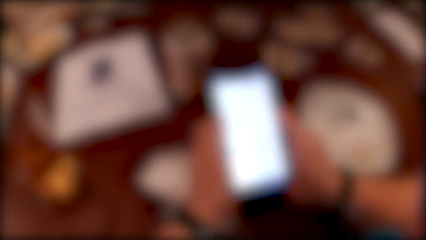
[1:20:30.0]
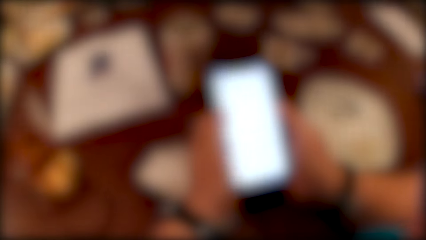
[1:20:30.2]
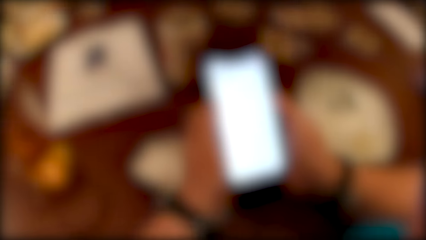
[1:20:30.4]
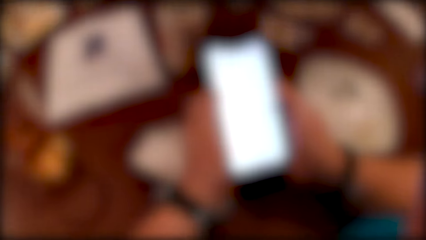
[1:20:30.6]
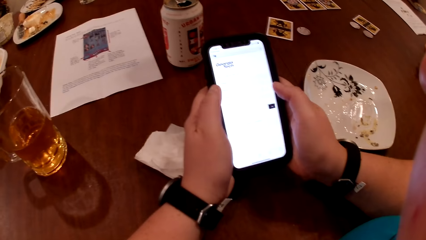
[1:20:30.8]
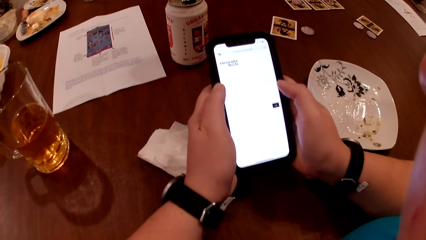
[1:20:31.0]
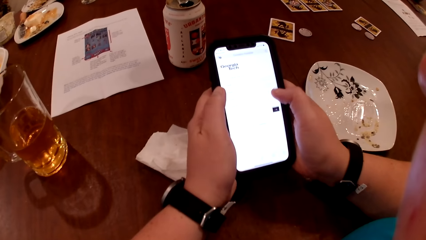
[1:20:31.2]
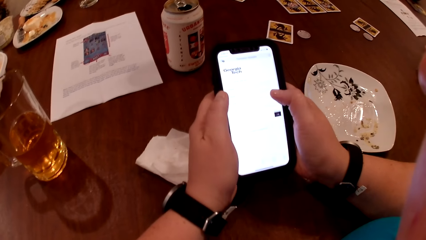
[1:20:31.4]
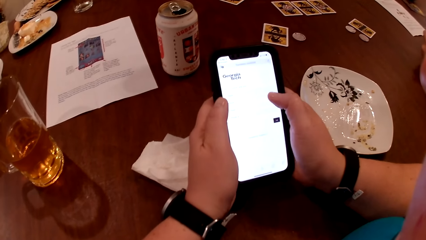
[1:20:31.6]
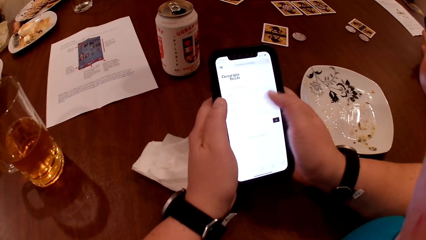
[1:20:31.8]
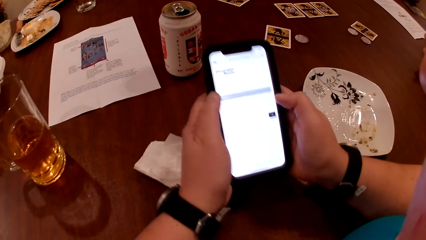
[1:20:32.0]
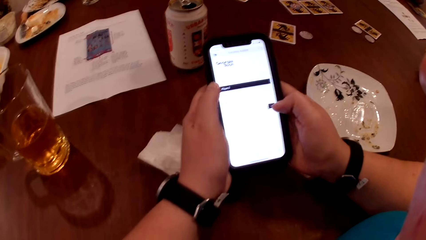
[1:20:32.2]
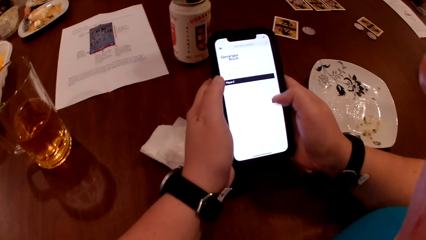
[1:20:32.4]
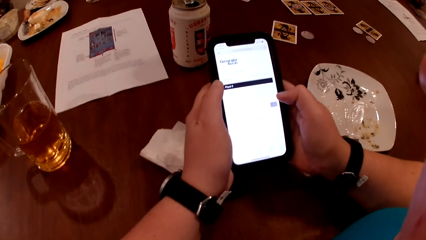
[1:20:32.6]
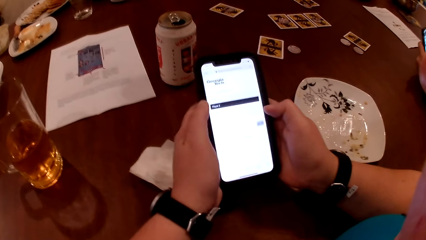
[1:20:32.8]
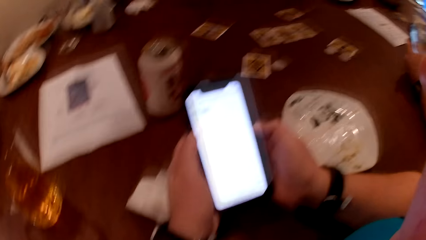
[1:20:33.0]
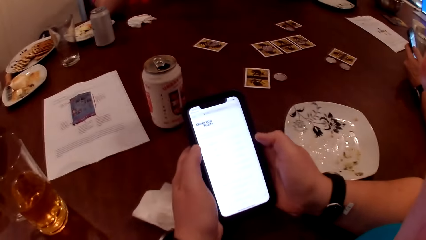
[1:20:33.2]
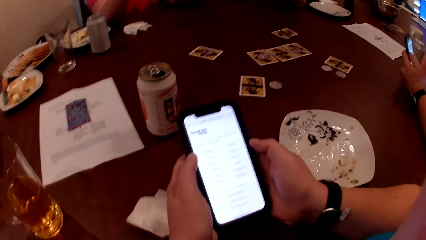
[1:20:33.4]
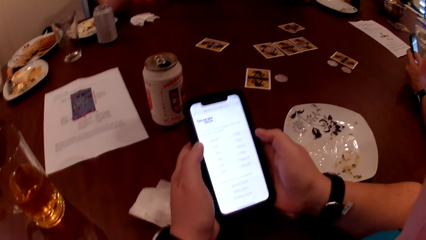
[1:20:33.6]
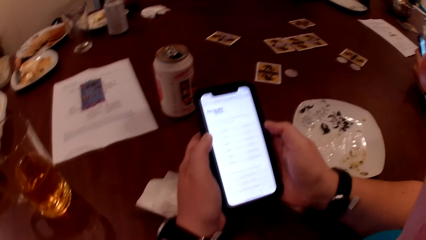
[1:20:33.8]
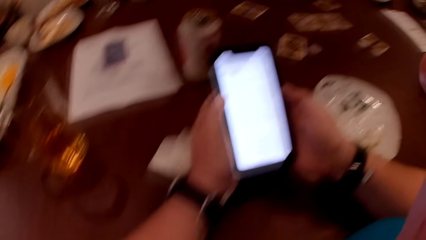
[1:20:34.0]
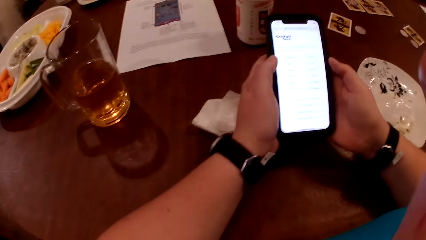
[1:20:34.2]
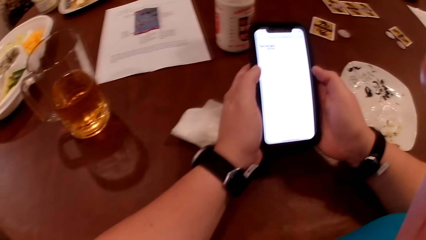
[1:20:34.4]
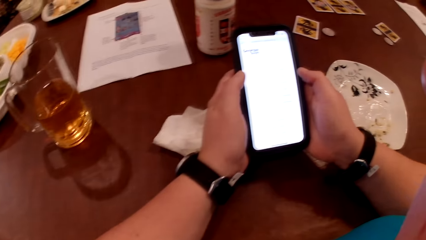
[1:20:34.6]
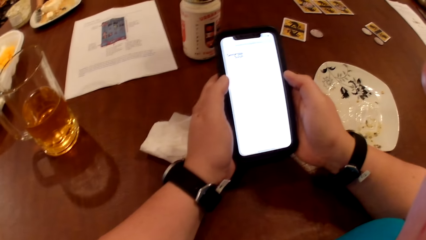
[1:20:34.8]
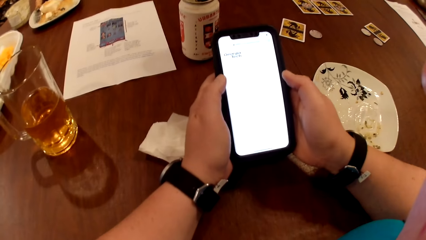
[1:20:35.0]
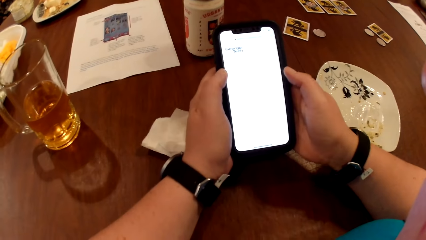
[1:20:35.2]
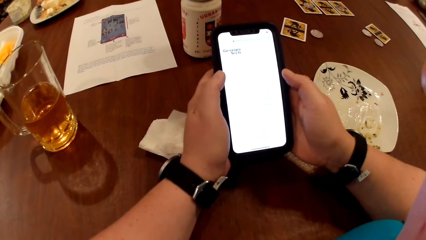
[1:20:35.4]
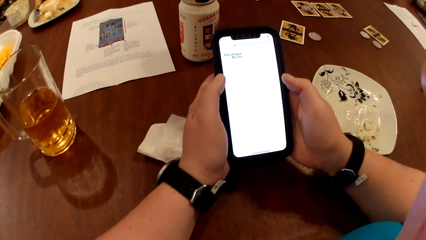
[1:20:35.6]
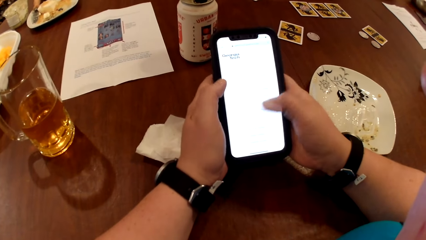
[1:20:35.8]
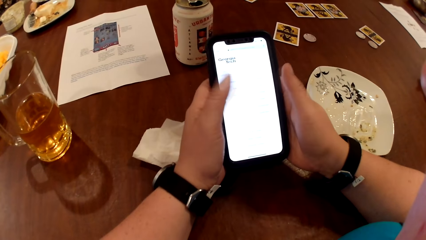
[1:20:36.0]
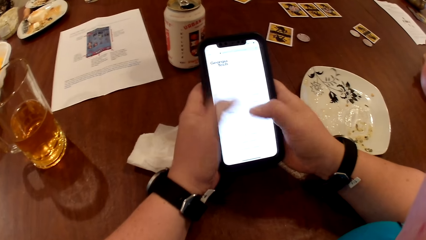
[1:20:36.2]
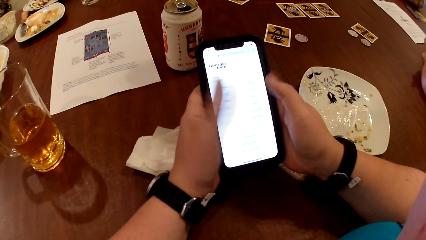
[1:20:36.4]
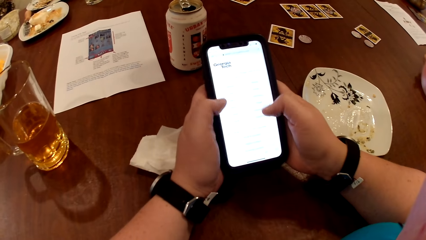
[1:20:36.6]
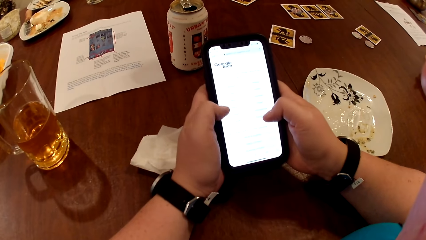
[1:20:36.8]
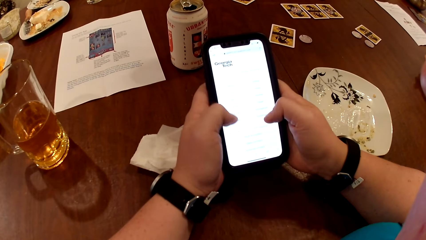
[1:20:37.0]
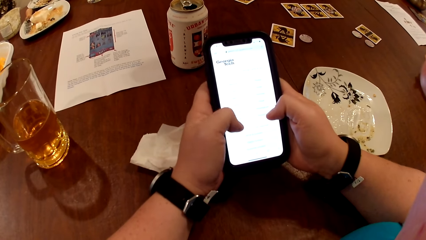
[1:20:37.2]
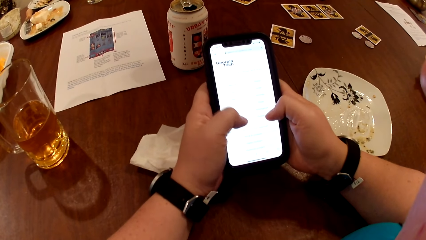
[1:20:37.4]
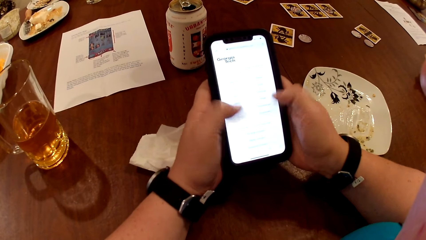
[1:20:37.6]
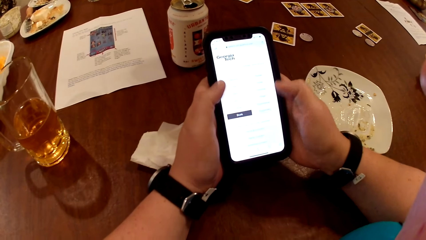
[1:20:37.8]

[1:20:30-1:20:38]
A man operates the phone with his left hand.

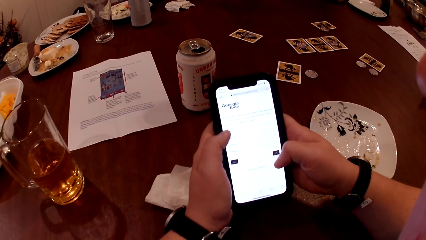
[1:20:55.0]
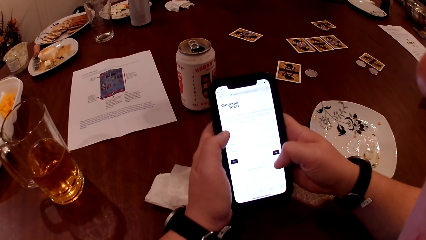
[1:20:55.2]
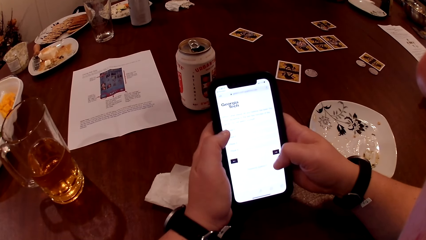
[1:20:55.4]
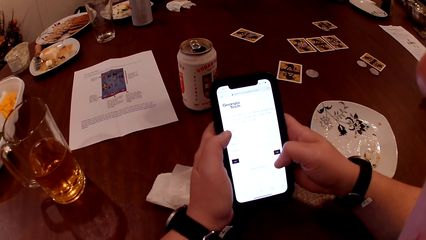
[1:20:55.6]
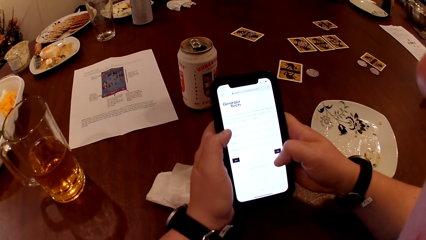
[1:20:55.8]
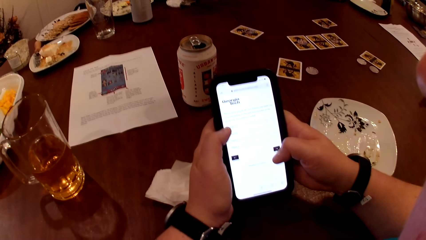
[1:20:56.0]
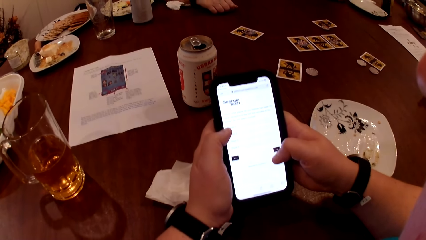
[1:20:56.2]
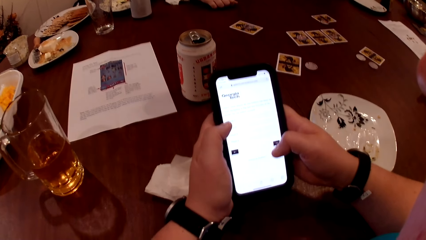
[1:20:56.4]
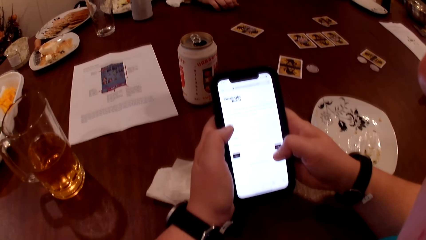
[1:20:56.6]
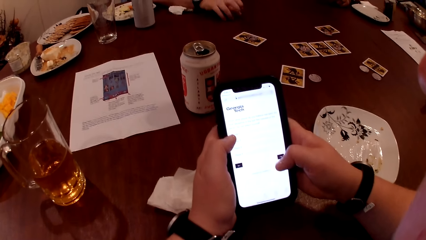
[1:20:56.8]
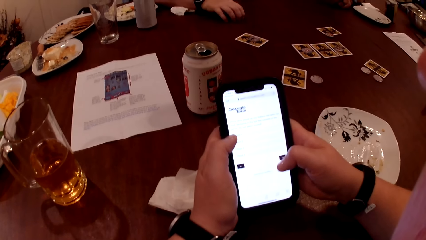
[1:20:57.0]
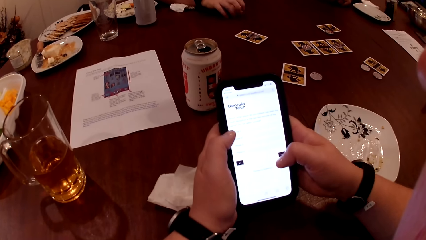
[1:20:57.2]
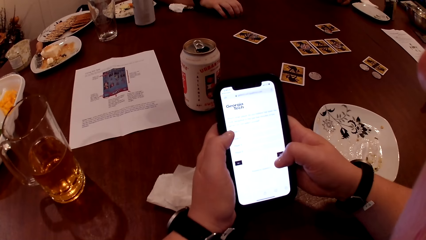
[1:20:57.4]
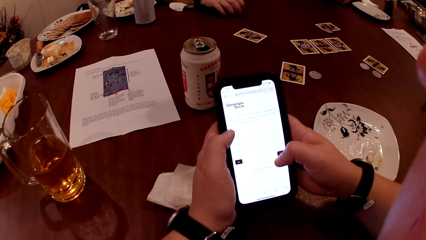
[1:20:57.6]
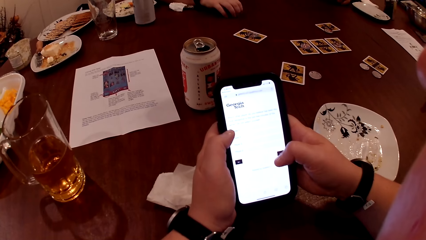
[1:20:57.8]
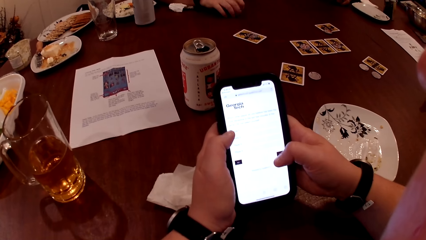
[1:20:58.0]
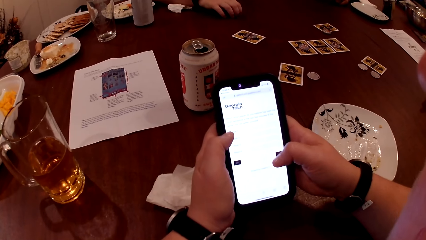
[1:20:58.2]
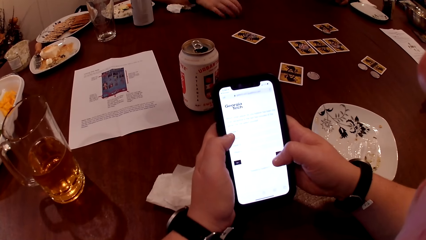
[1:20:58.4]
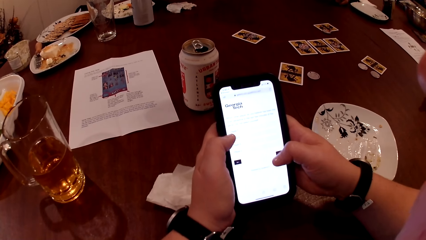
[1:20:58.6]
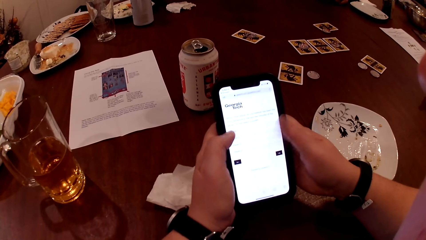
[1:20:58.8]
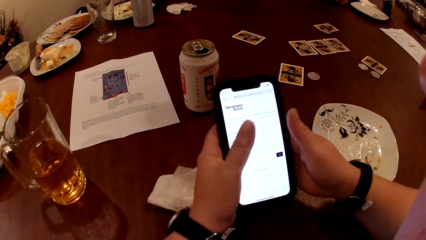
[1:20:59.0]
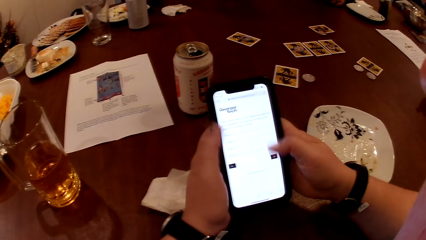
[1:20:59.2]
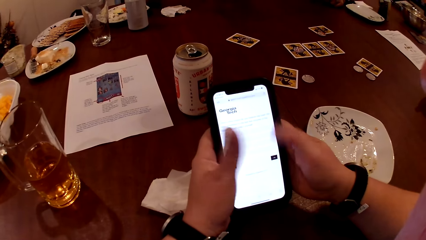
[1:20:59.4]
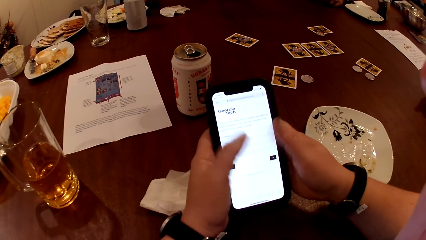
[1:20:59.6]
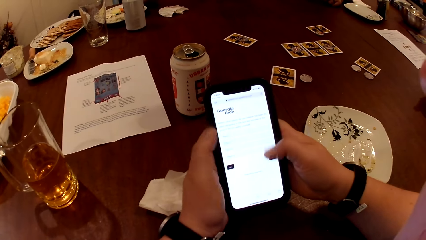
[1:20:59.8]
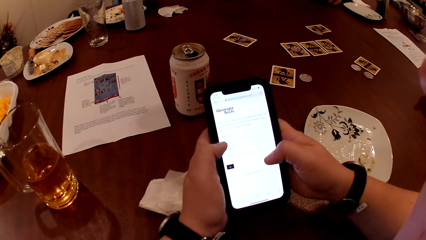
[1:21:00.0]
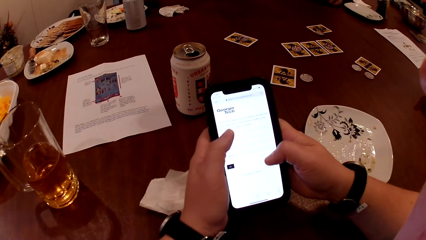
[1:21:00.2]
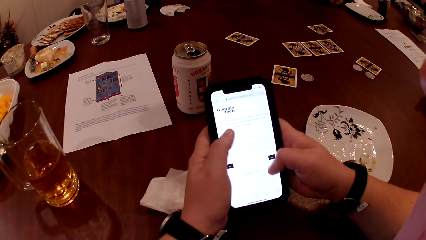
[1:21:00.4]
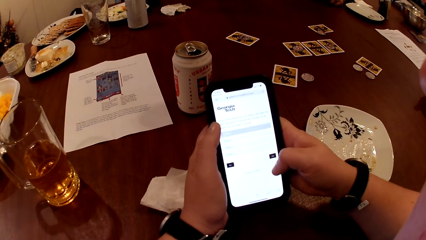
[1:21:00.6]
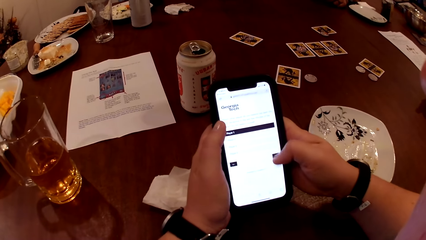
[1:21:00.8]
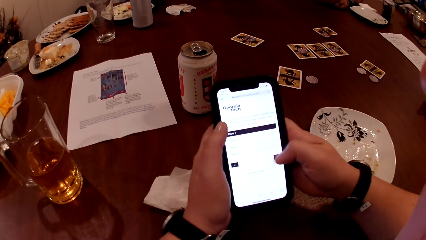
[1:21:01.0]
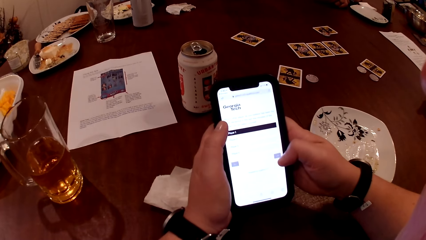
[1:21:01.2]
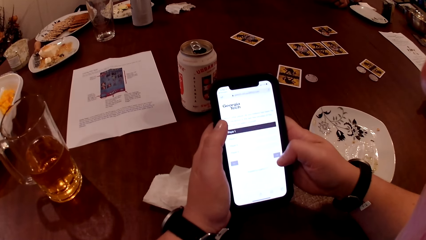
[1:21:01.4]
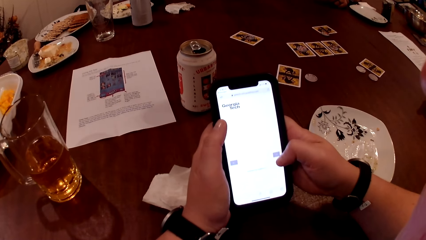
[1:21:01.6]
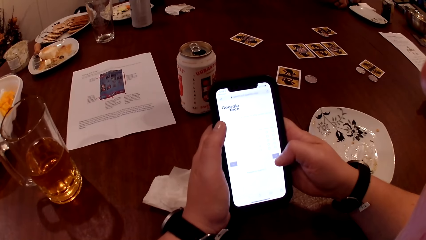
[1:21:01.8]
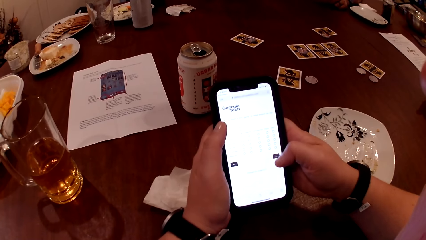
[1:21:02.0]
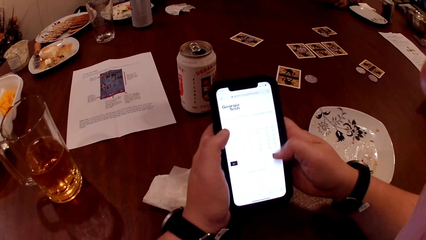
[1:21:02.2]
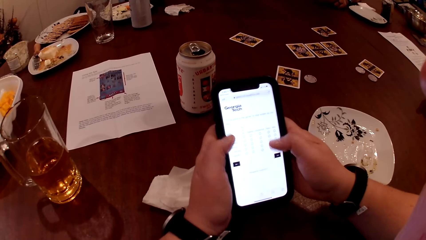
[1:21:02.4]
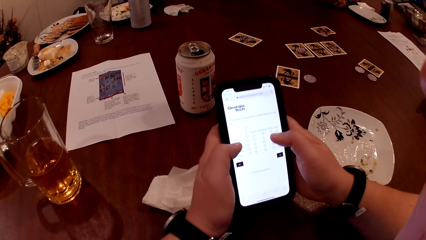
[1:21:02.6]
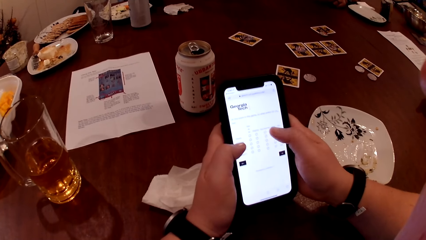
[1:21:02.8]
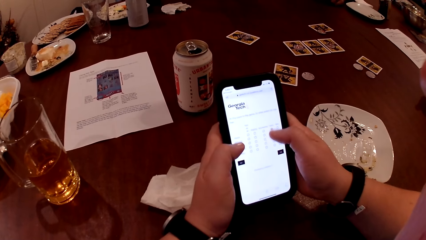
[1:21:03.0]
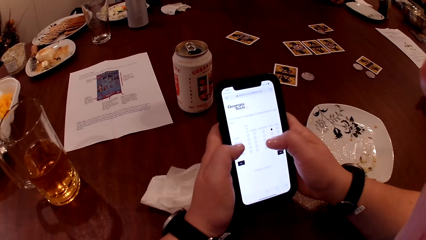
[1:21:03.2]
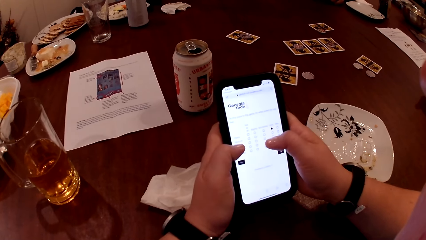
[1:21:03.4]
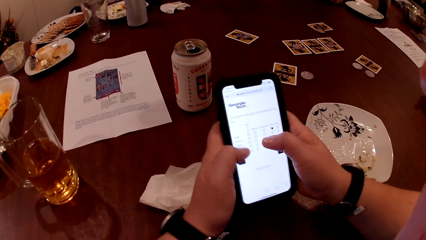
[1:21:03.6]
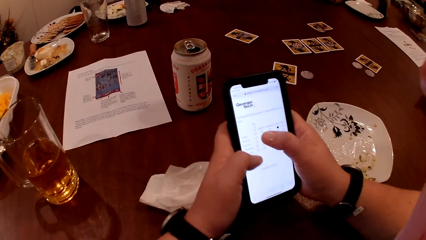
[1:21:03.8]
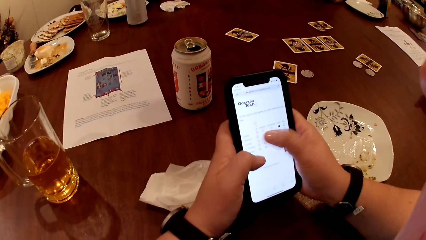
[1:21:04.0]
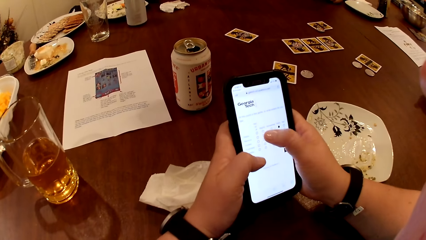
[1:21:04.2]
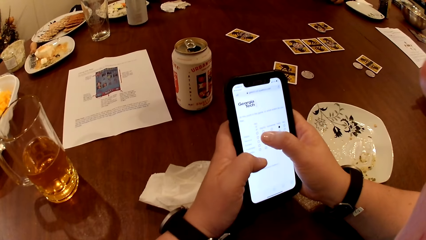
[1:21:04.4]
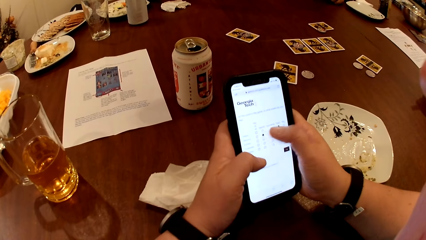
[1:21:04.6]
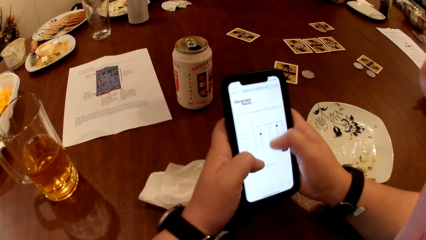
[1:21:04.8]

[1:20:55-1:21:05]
A person moves the hand on the table. The camera wearer moves the hand on the phone.
